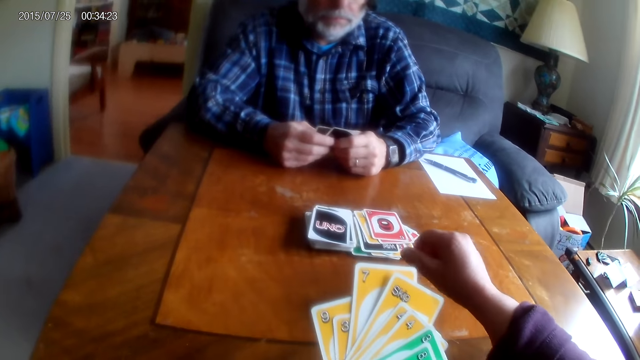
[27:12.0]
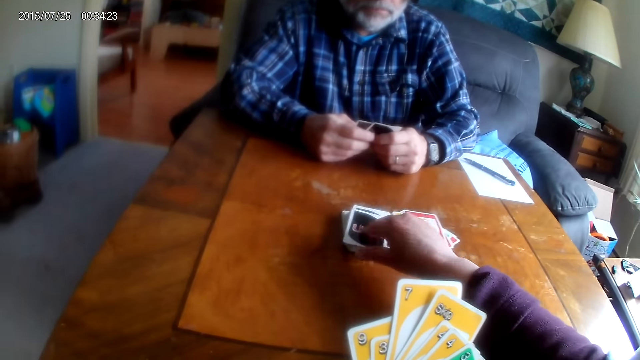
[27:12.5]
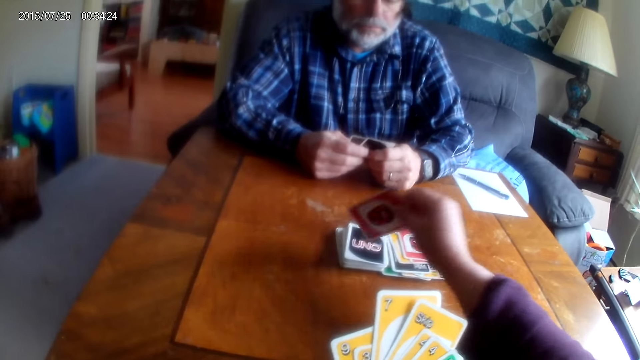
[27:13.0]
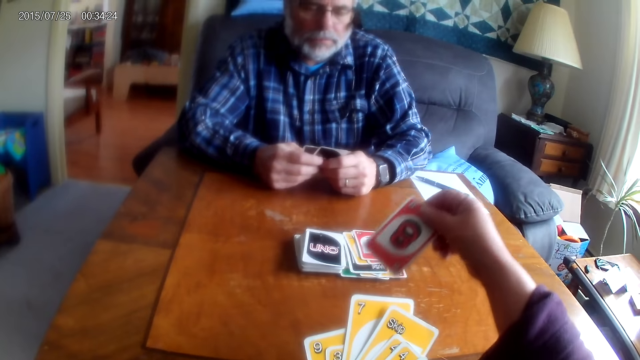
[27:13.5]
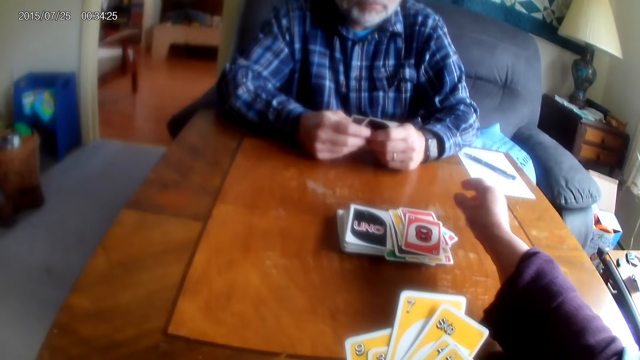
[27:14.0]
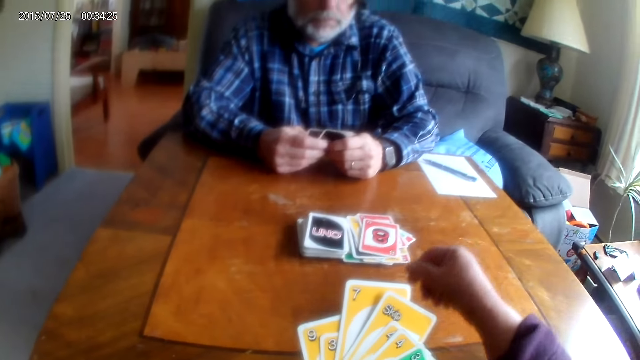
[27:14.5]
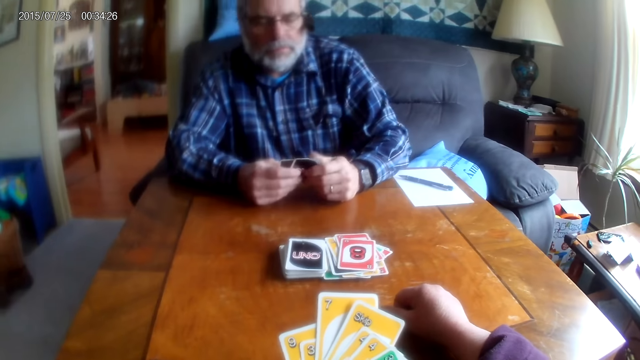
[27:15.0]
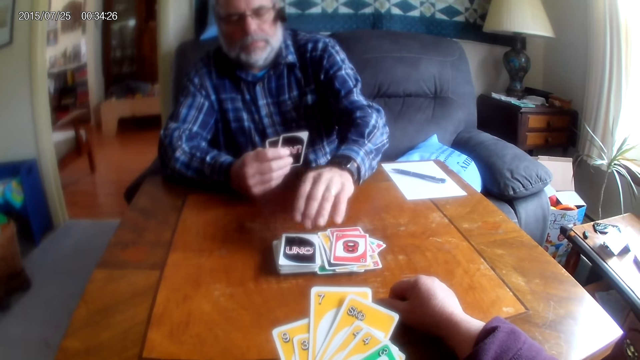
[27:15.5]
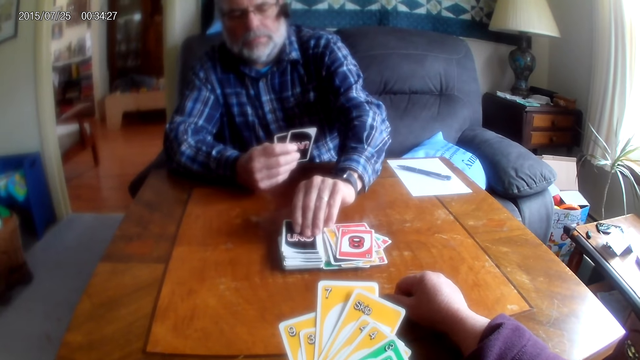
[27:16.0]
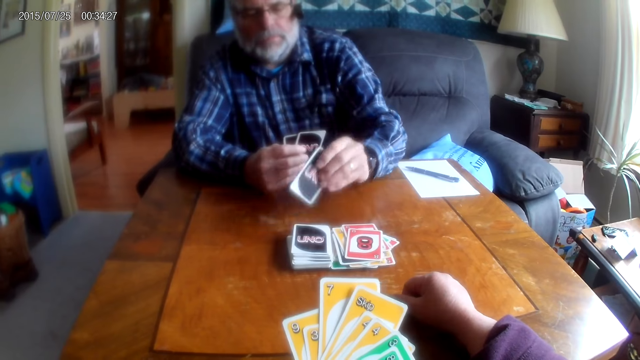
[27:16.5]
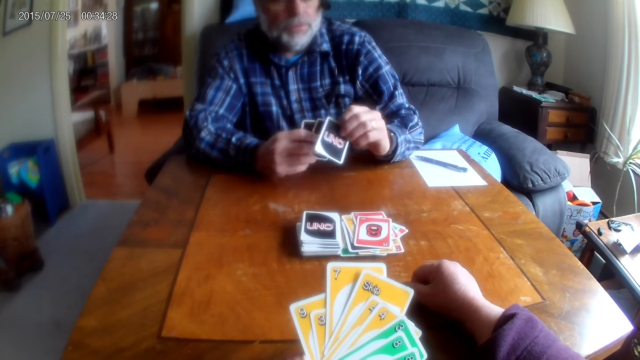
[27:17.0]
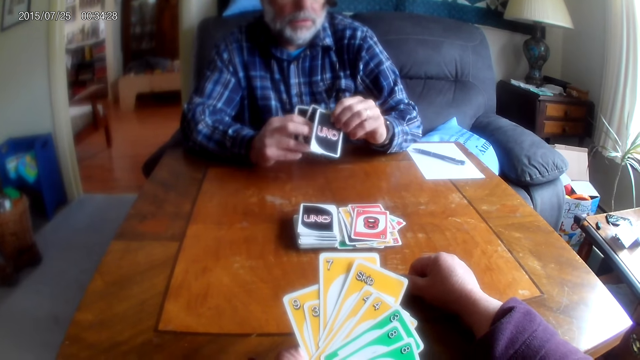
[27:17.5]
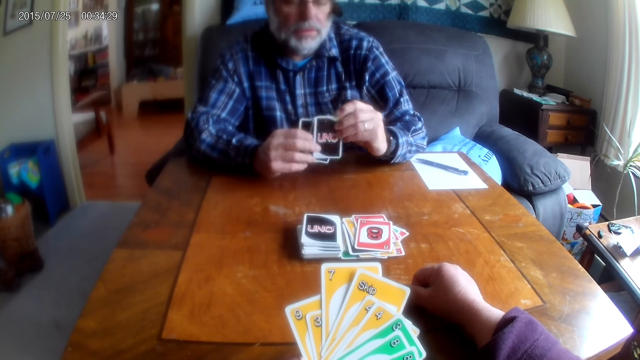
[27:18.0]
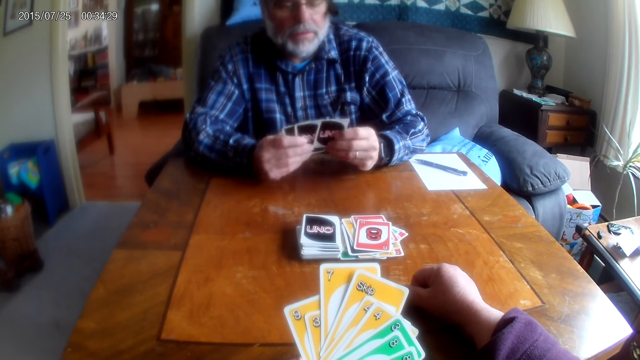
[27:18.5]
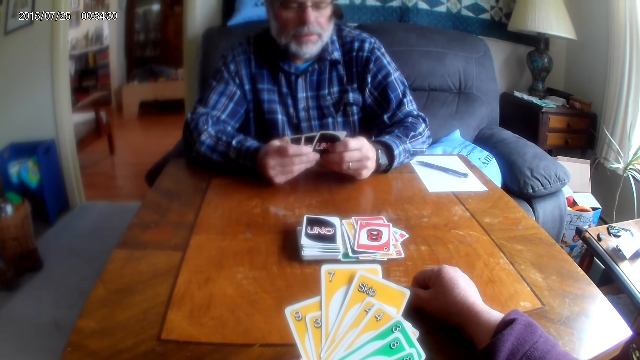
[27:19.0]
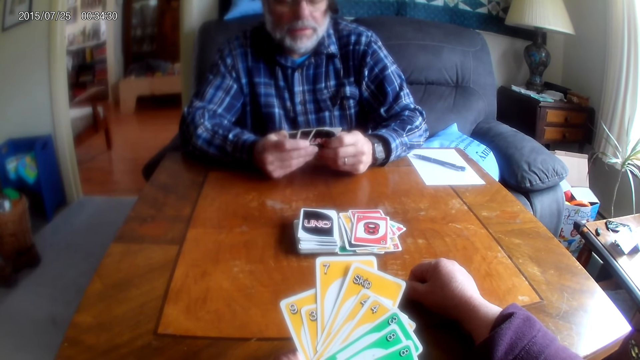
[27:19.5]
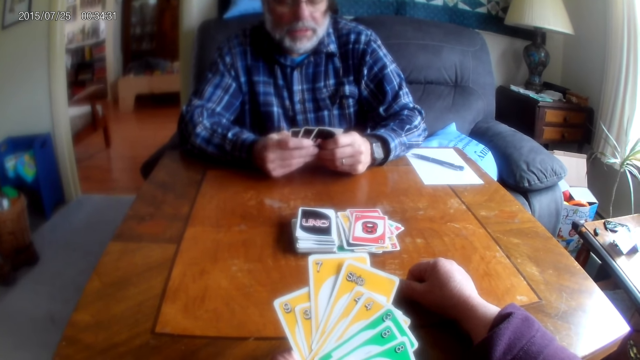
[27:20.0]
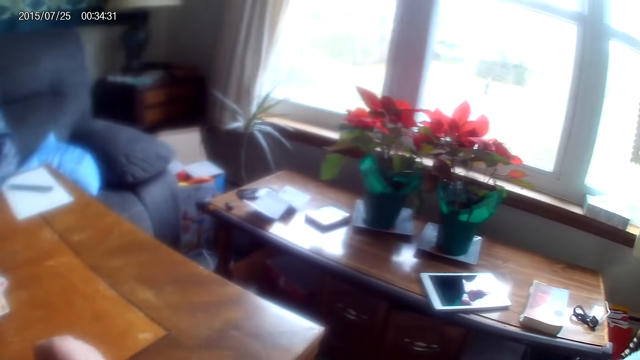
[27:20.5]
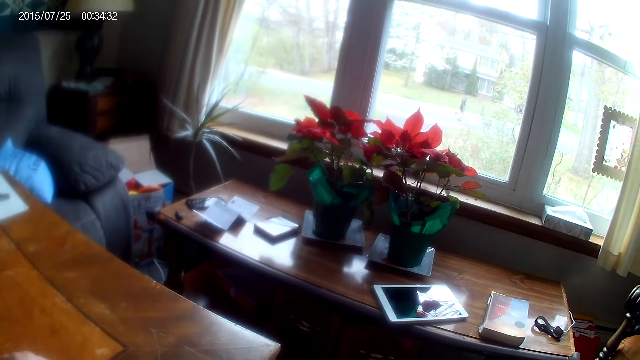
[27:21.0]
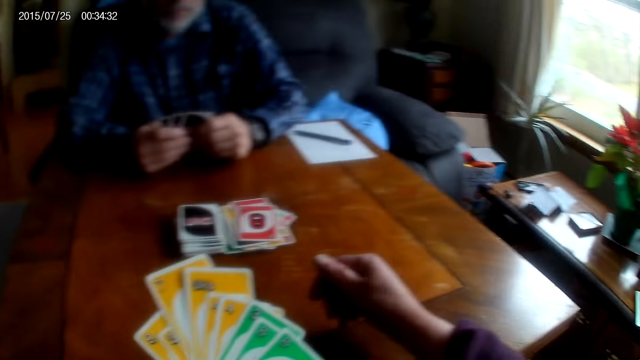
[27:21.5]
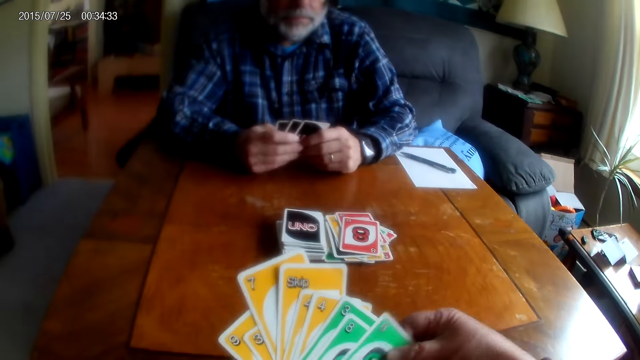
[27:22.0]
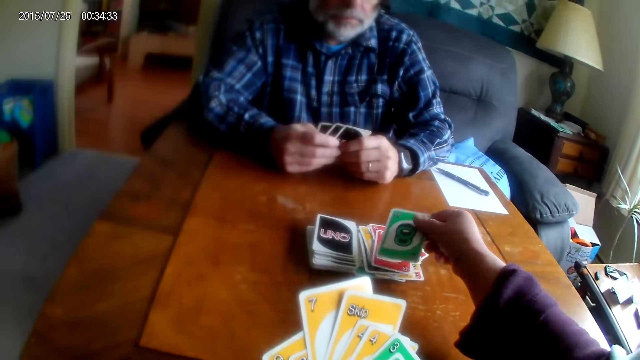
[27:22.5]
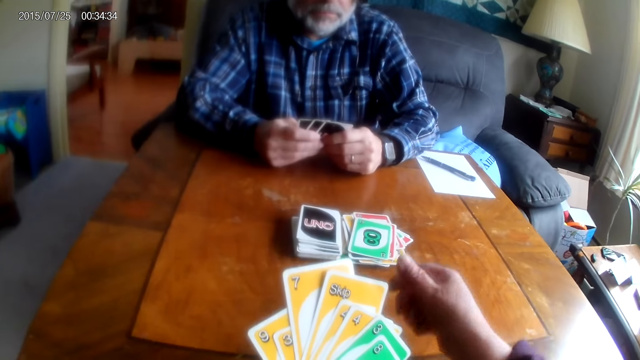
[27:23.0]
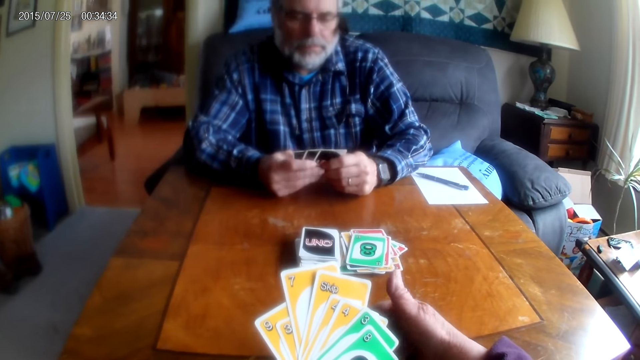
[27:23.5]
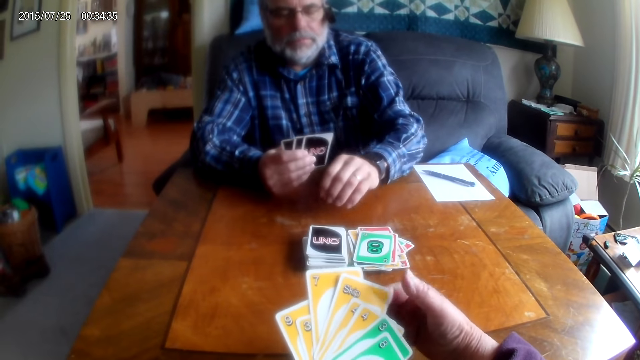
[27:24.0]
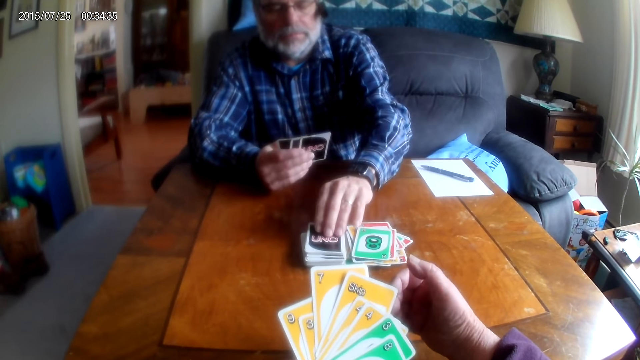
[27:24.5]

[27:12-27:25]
The camera wearer picks a card from the table. He drops the card on the table. He moves his hand. He puts his hand on the table. He picks a card from the table. A person picks up a card. The camera wearer looks around the room. He places the card on the table.

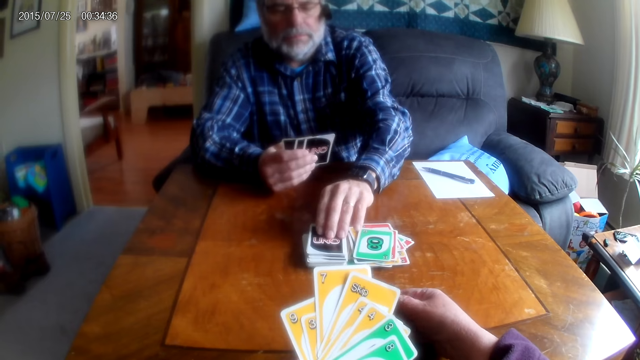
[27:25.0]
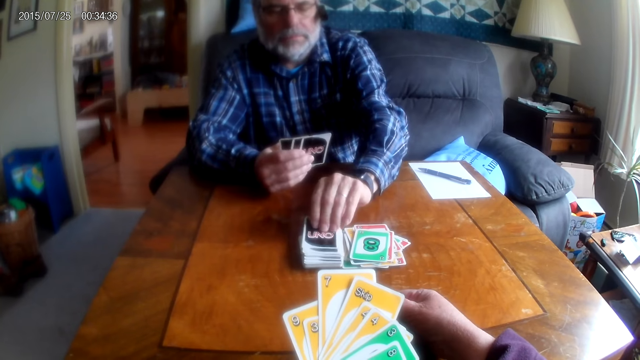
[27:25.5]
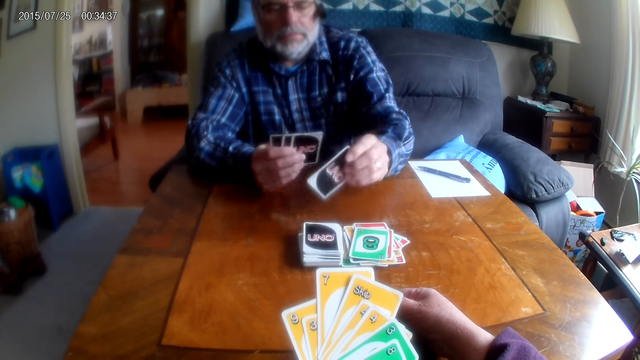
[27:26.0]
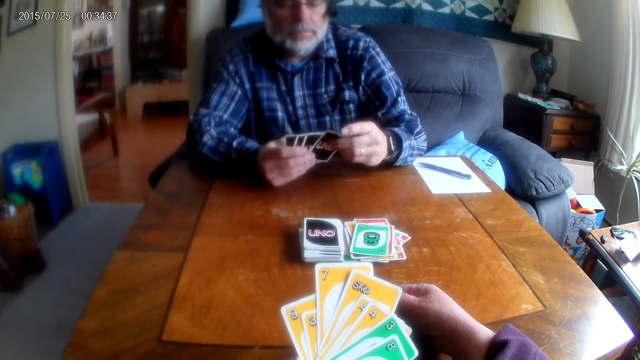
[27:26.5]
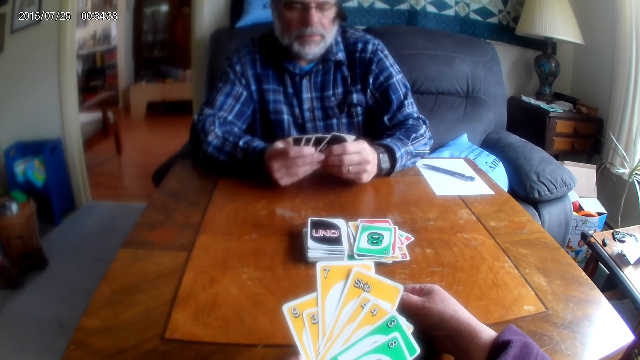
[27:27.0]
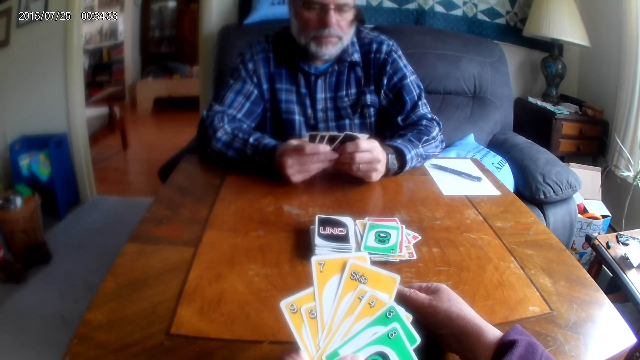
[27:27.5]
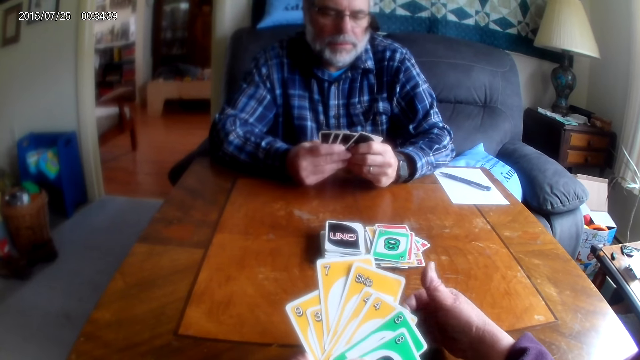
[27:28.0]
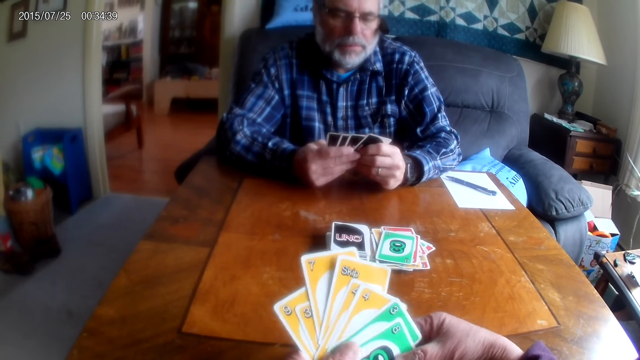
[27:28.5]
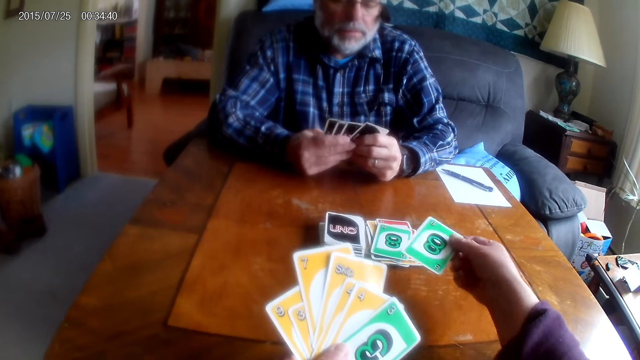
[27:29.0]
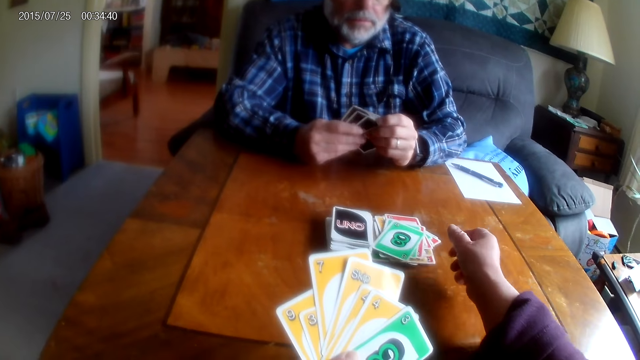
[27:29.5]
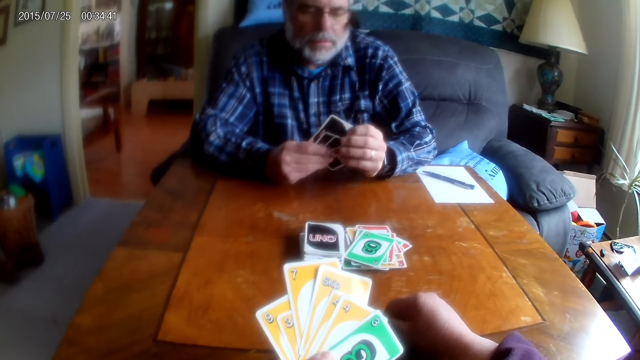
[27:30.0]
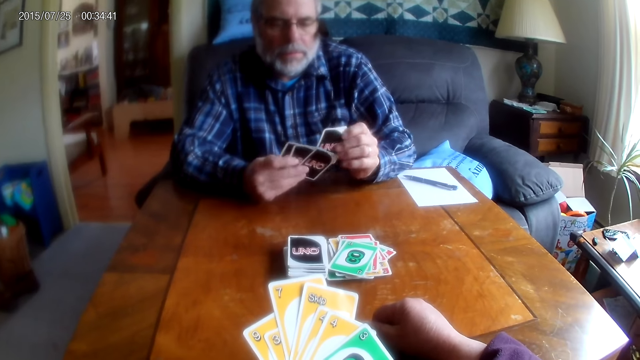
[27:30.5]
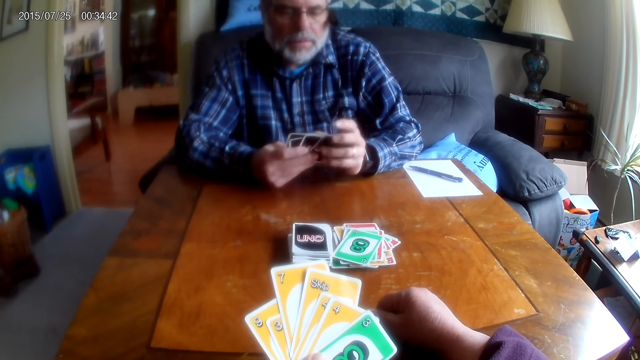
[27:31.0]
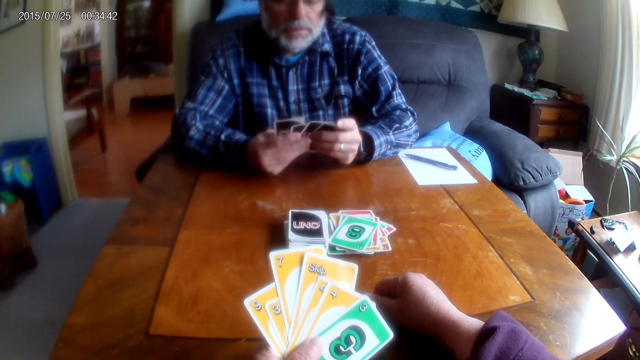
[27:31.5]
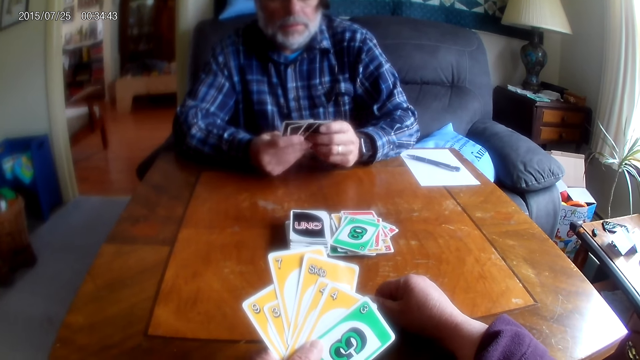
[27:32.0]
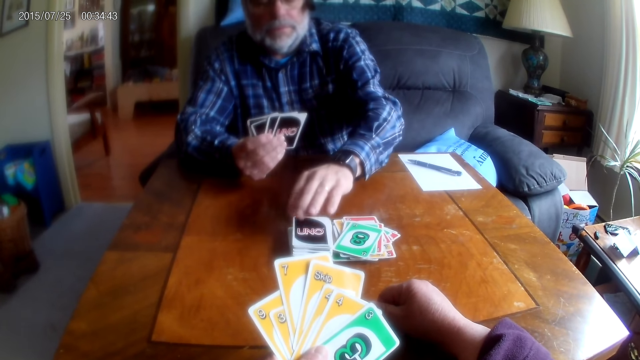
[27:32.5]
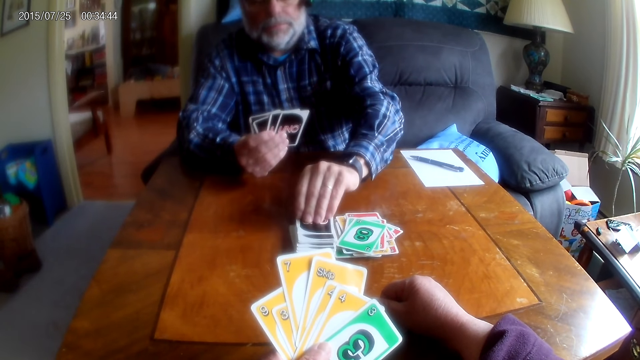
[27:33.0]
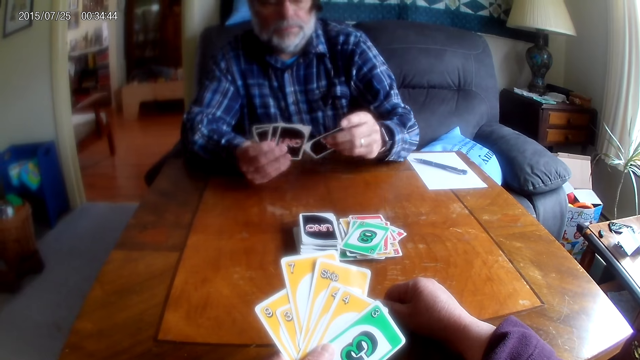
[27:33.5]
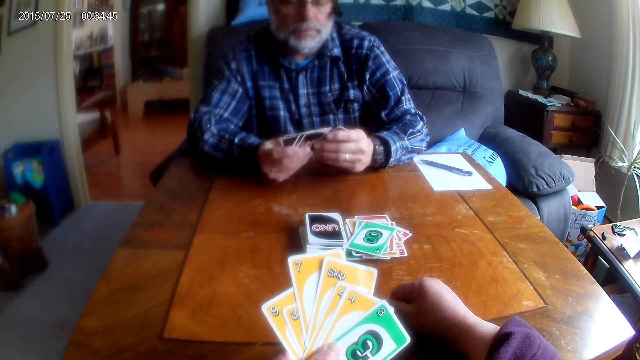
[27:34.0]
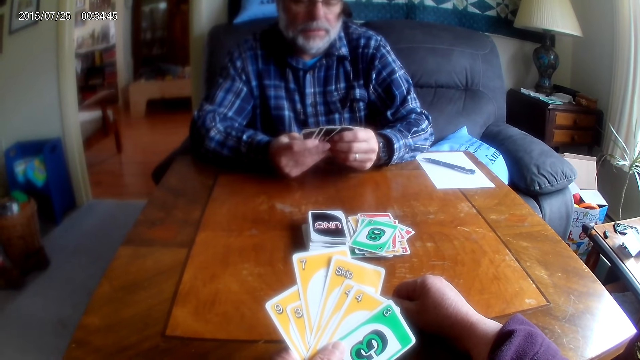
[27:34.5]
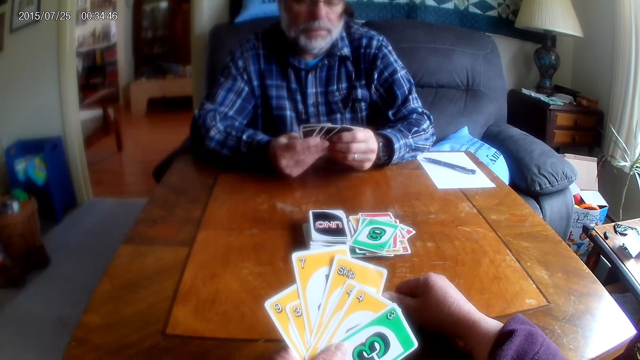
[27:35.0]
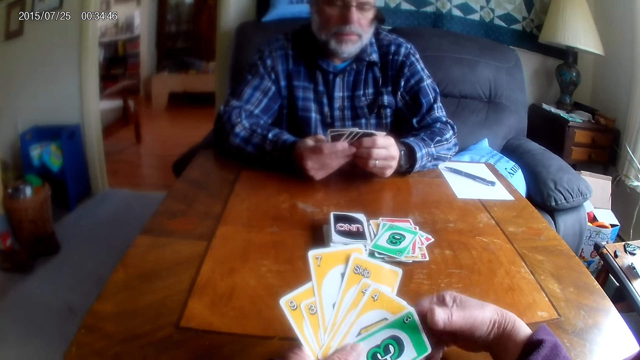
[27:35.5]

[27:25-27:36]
A man picks a card from the table. The camera wearer places the card on the table. The man picks a card from the table.
